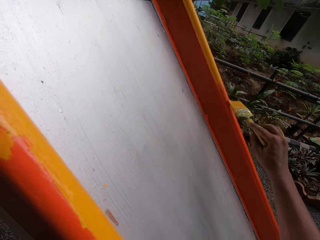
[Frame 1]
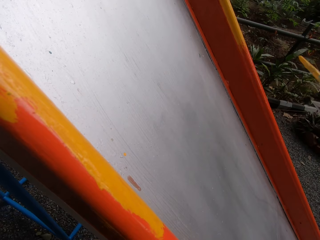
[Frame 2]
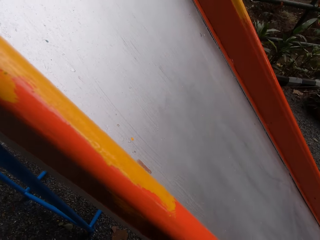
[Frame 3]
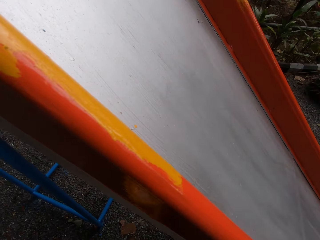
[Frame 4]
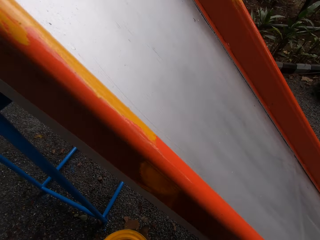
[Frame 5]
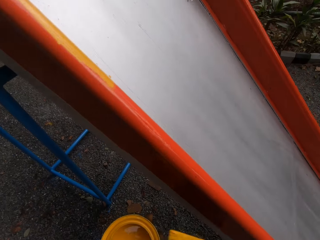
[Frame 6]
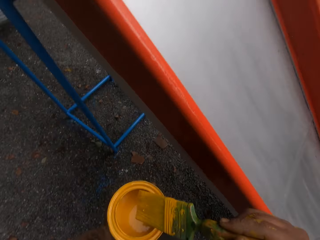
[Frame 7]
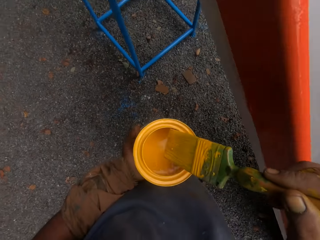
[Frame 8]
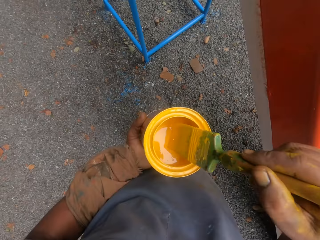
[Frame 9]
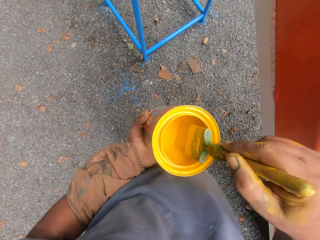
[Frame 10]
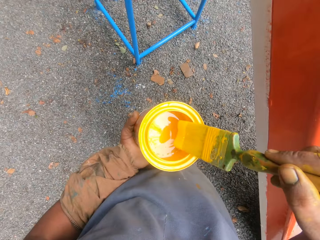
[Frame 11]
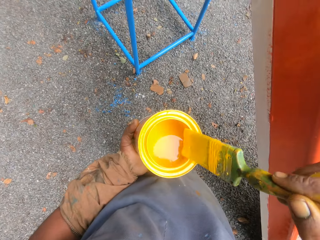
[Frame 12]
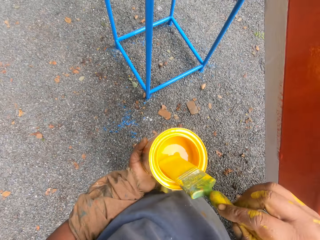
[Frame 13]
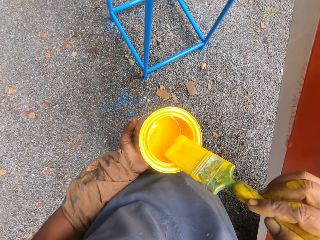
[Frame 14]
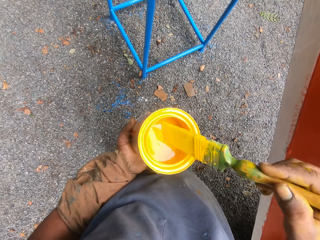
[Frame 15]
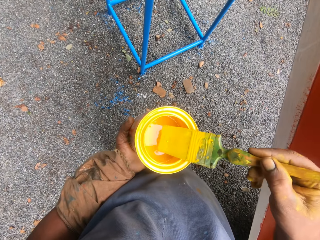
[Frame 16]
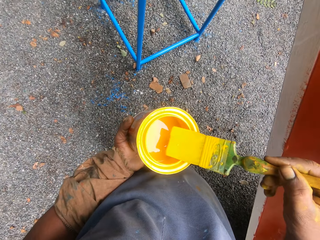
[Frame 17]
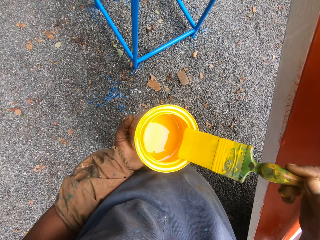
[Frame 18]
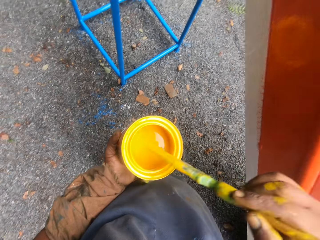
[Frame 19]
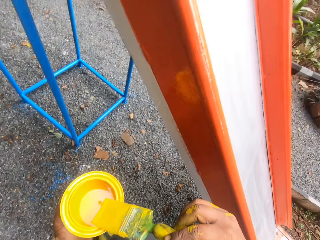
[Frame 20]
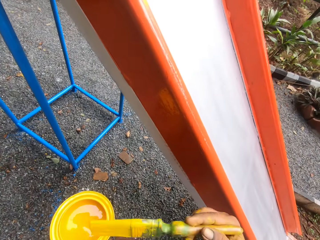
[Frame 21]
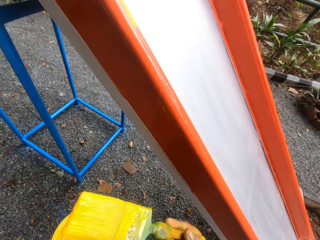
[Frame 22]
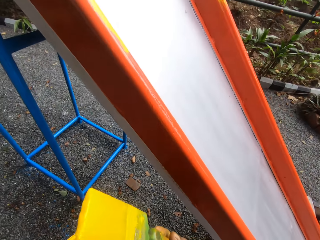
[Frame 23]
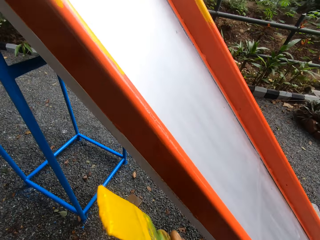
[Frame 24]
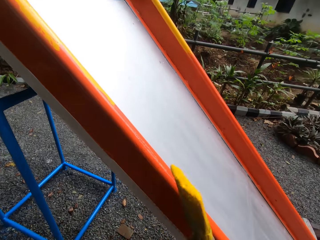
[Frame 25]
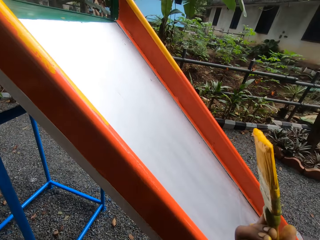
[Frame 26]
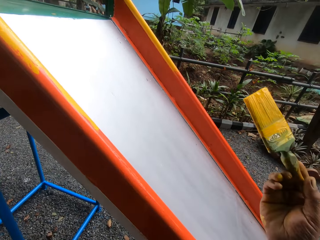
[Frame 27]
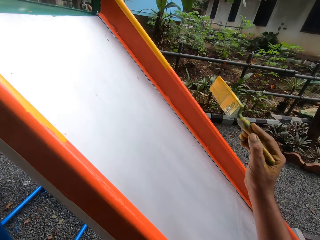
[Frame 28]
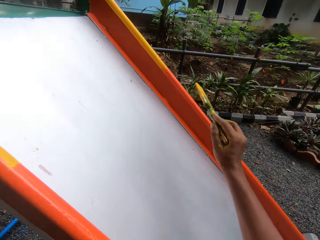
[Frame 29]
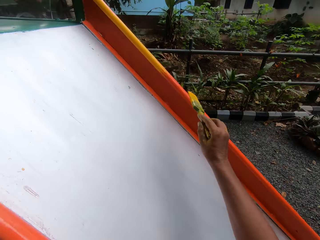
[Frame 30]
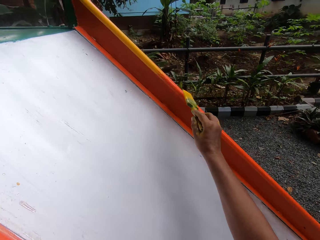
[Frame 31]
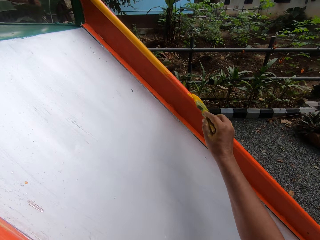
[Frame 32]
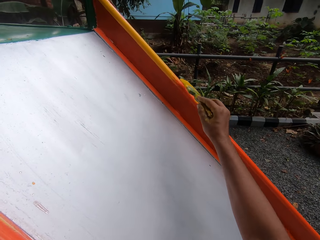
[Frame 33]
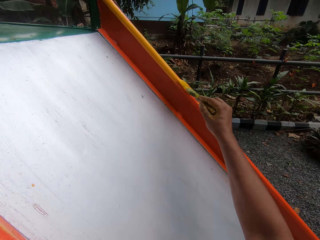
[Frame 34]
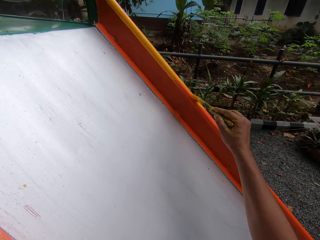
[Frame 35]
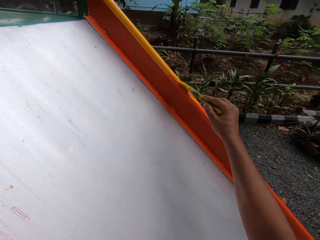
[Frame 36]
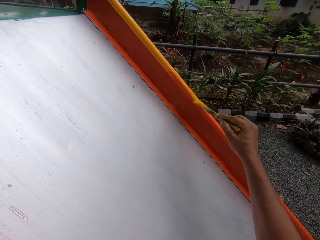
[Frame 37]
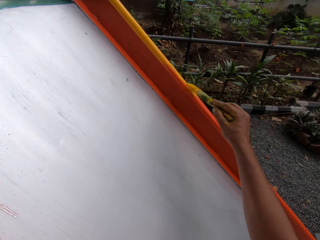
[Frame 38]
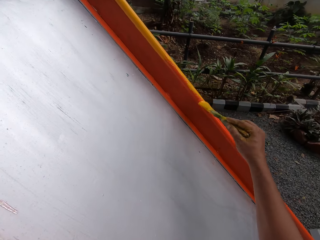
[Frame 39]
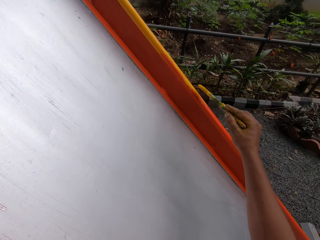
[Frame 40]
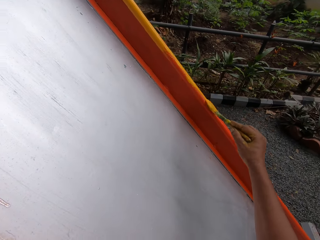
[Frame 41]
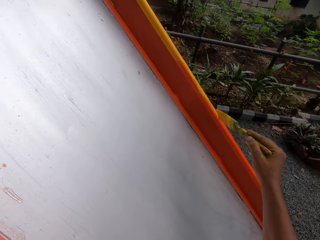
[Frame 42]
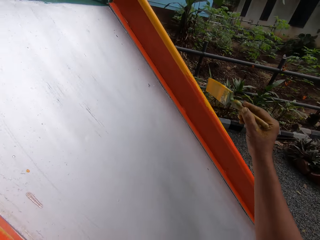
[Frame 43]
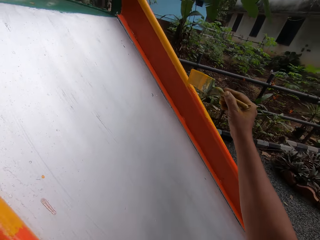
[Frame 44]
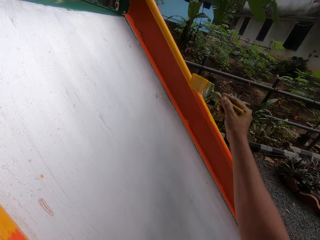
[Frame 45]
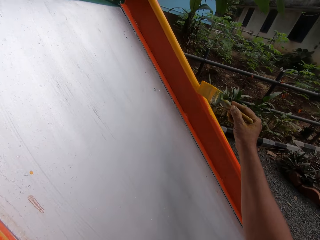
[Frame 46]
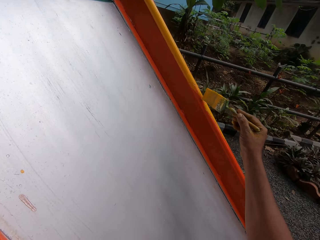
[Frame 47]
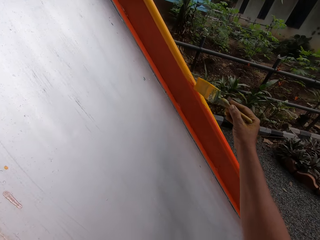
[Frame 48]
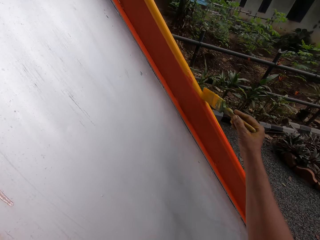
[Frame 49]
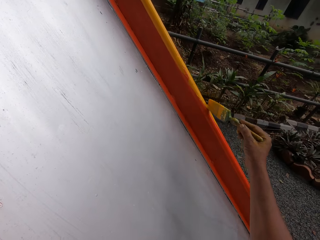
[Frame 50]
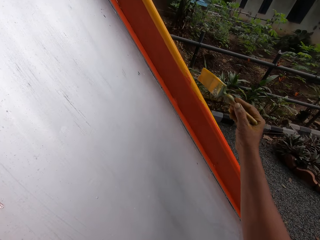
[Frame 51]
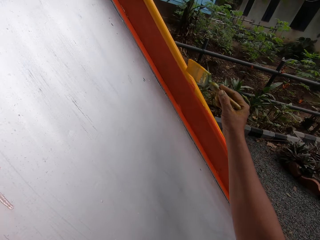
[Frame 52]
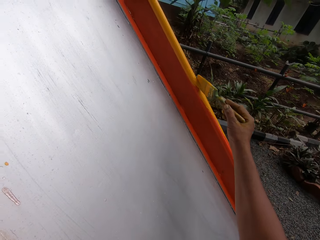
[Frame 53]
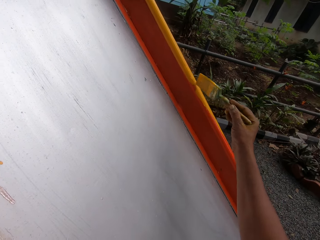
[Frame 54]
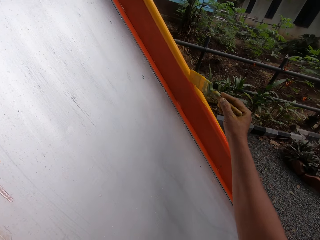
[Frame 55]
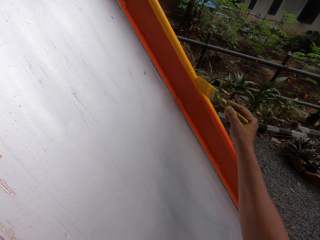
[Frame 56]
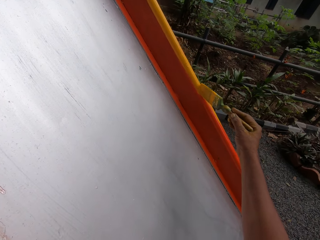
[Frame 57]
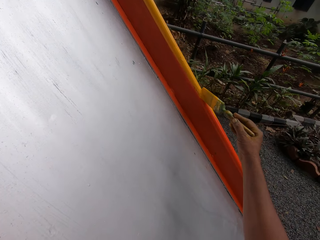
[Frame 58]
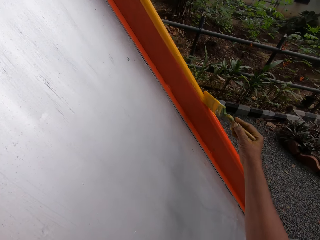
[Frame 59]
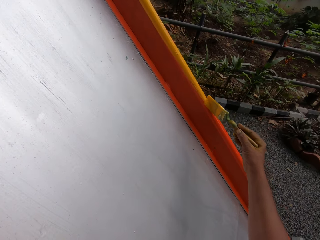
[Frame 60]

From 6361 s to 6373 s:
The camera wearer dips a brush in paint. They paint the swing.

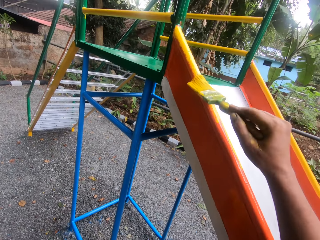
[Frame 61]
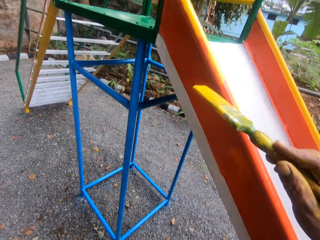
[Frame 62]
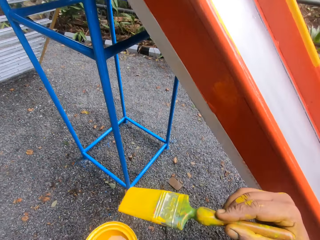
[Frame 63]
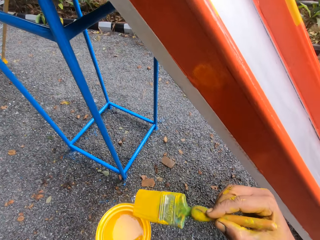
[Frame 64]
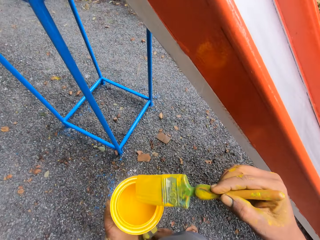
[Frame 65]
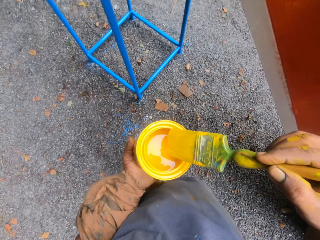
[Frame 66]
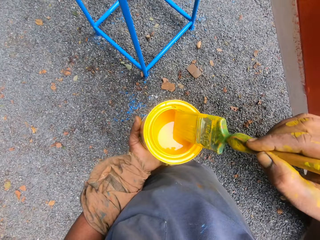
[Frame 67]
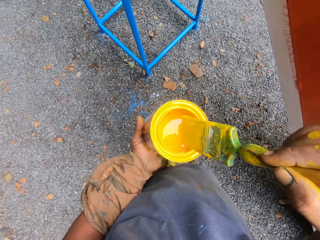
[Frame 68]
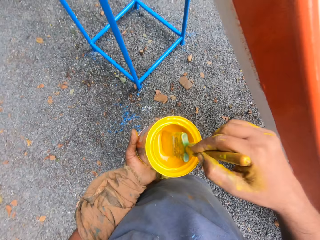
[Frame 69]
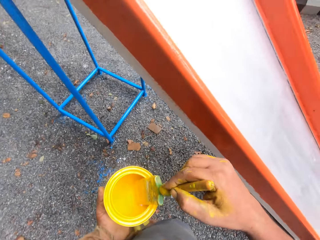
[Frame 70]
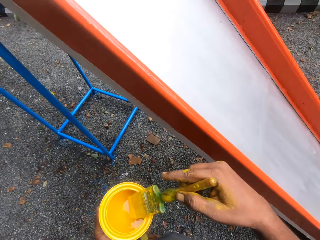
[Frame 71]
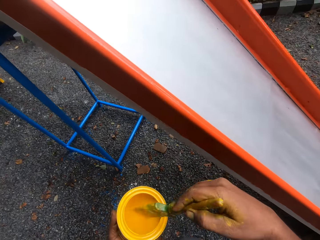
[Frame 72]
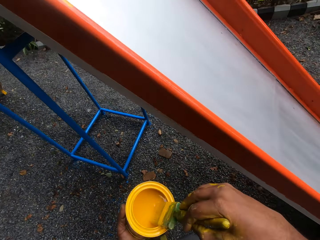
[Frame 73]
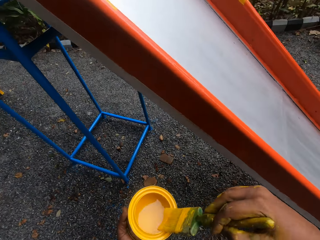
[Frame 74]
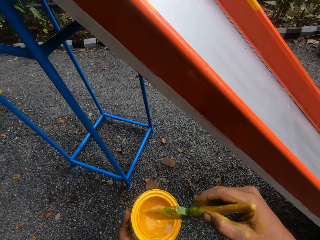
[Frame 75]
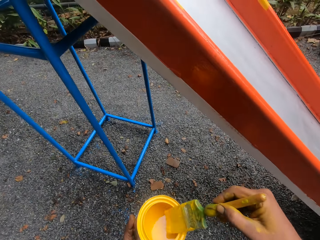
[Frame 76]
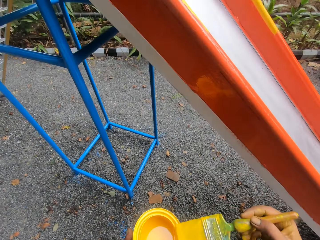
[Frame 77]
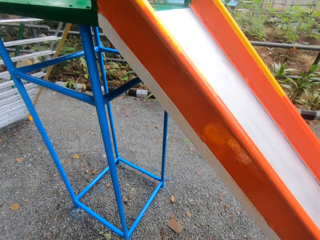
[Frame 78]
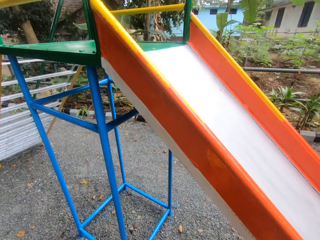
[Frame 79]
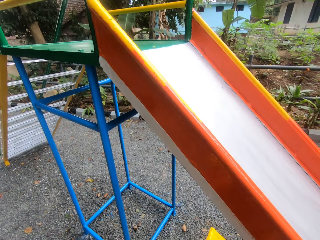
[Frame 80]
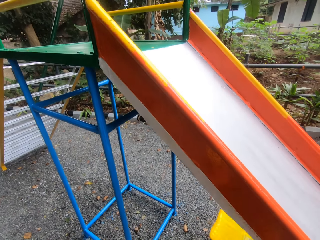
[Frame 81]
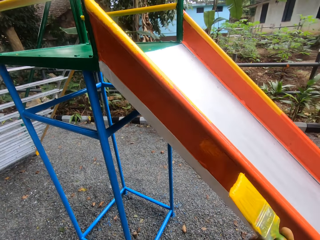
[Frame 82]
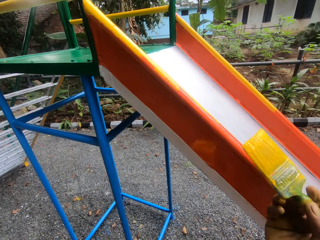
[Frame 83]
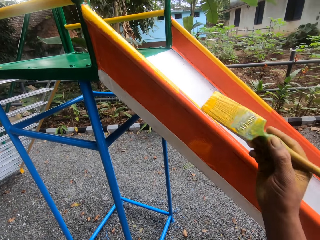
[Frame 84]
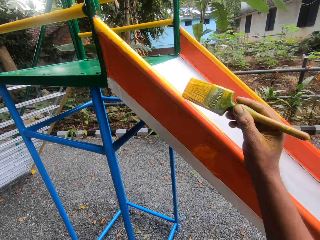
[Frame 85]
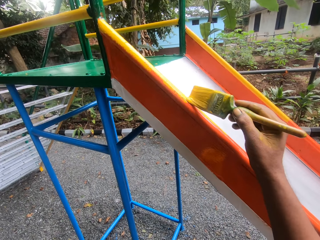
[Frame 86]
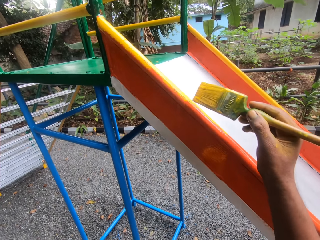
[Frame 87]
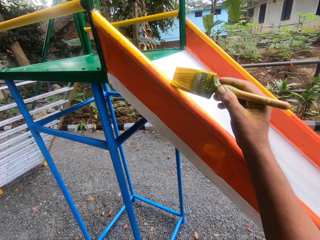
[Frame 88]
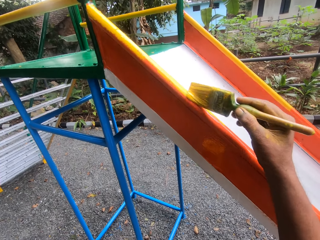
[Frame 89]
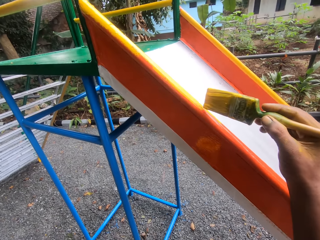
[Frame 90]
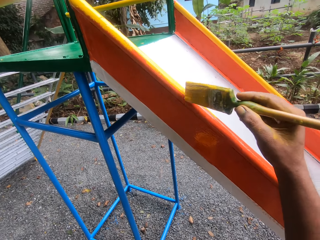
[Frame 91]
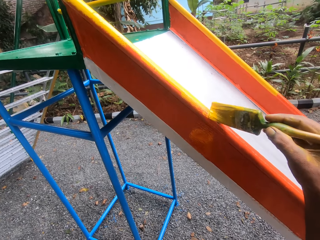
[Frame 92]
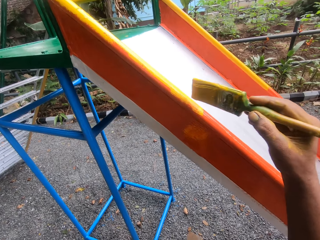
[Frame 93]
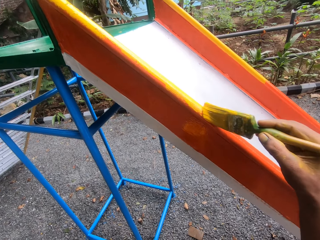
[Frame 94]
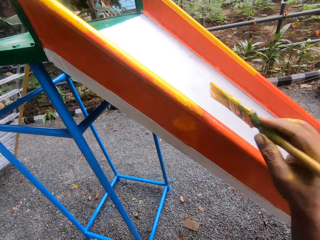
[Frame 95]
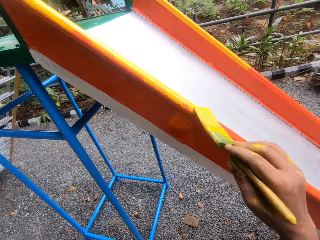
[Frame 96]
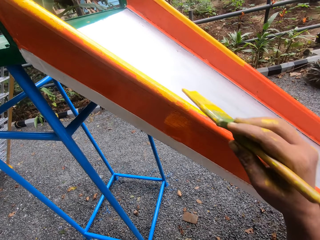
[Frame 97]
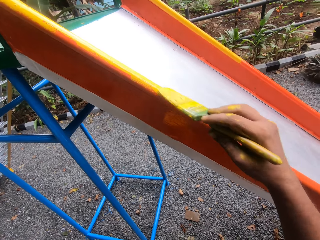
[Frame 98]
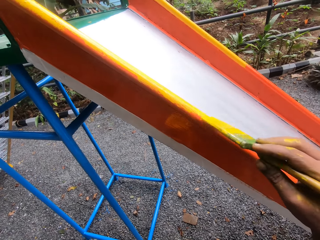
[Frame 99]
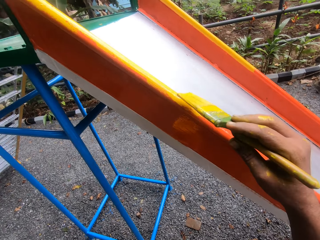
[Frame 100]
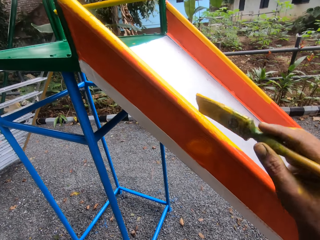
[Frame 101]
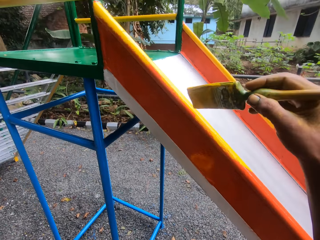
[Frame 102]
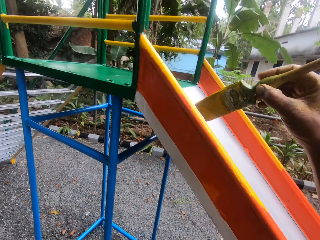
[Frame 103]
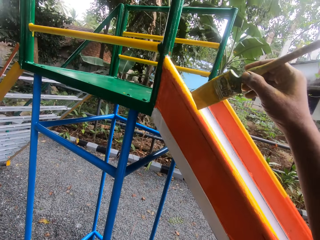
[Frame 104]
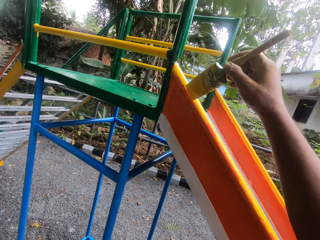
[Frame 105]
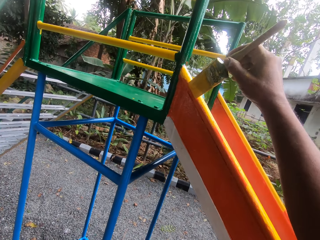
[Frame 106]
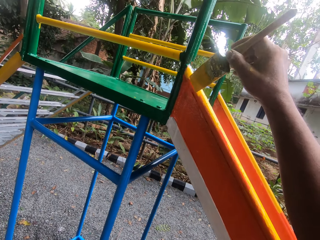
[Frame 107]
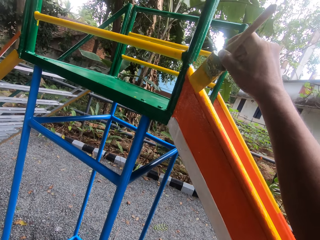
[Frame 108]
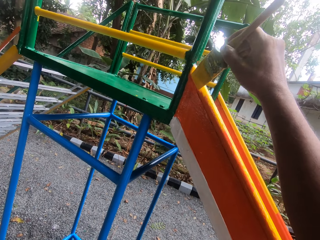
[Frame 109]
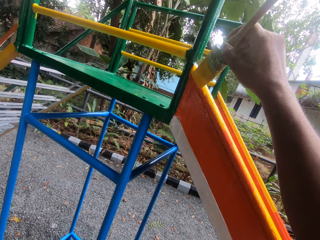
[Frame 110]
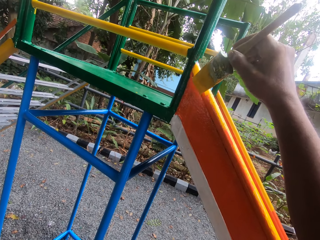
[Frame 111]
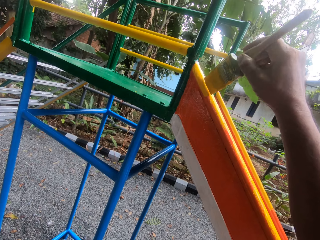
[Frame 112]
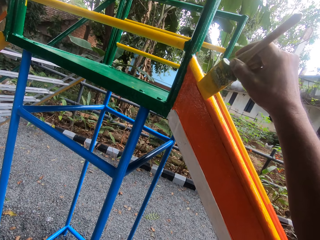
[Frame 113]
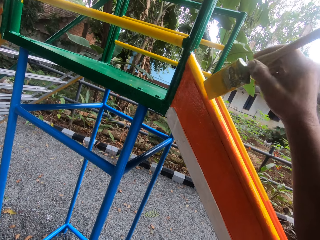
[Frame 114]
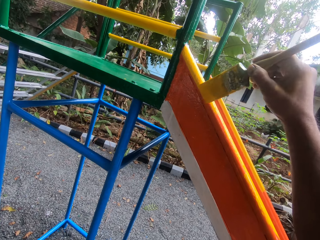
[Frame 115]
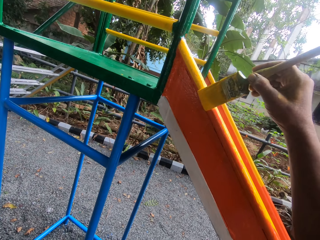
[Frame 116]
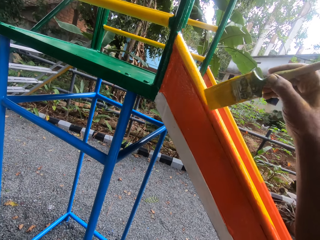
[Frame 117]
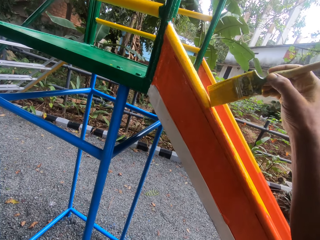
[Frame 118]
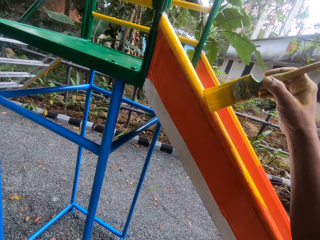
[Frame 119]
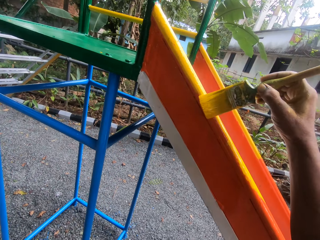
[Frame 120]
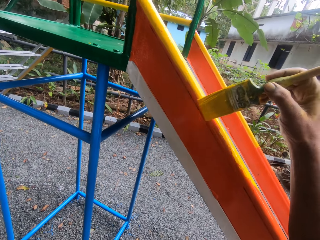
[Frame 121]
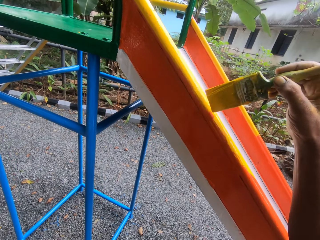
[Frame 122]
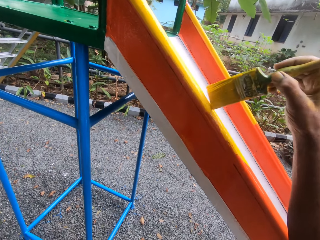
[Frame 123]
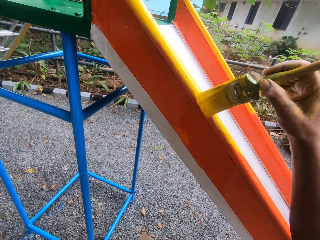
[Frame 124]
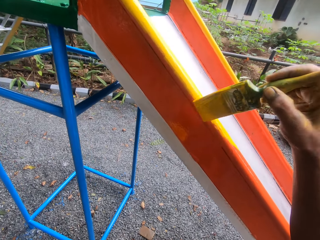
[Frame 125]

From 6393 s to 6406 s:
The camera wearer dips a brush in paint. They paint the swing.
